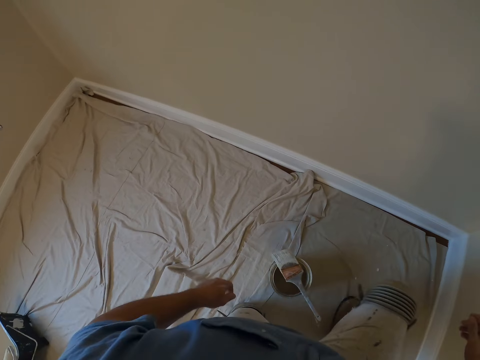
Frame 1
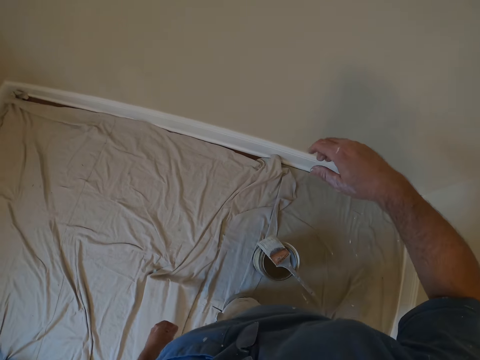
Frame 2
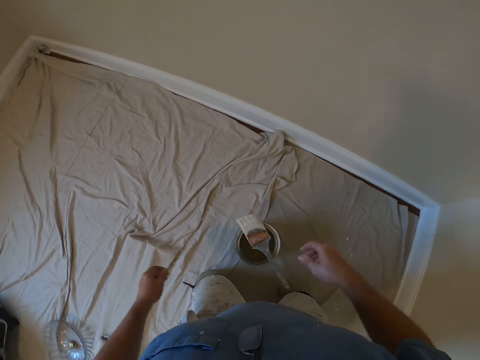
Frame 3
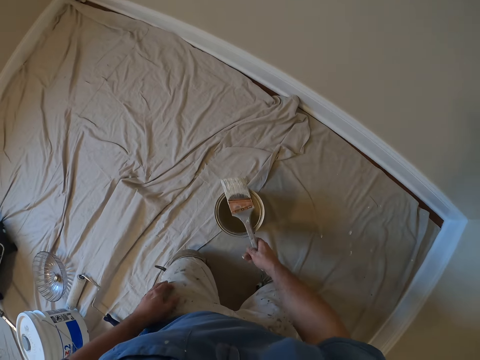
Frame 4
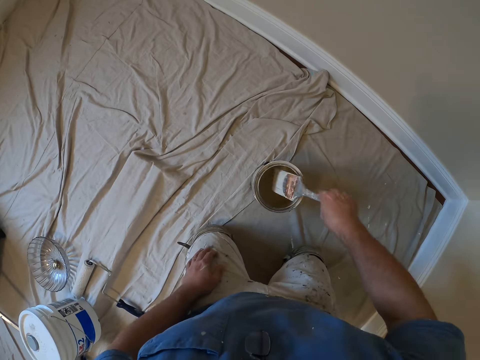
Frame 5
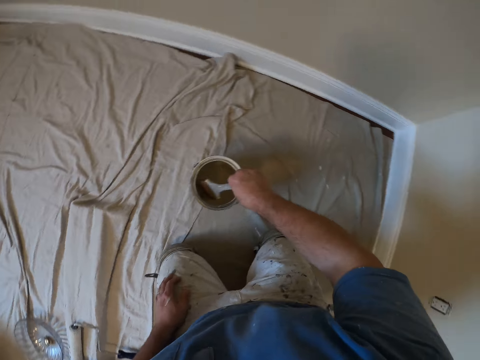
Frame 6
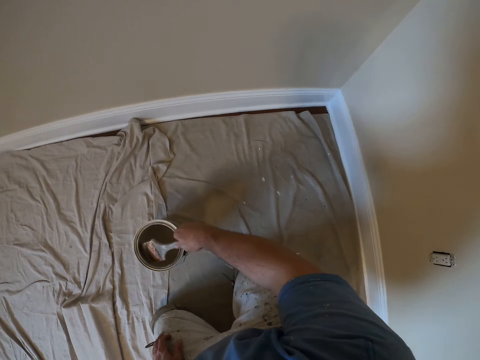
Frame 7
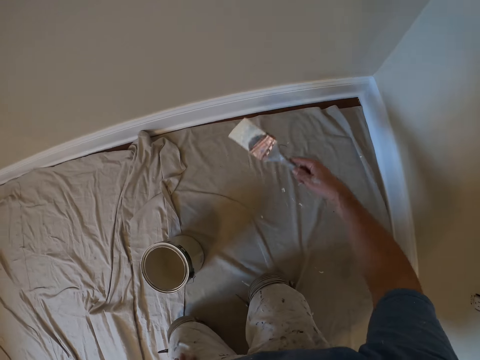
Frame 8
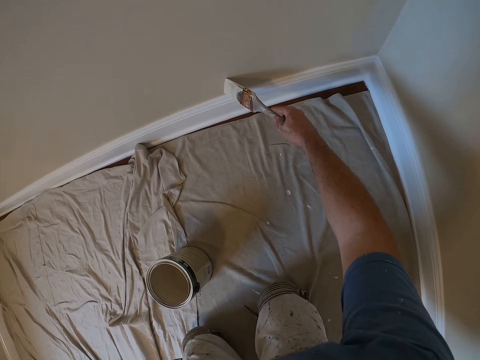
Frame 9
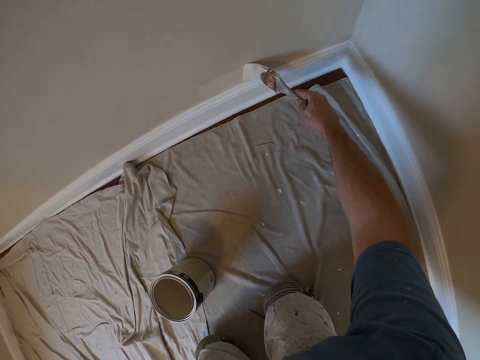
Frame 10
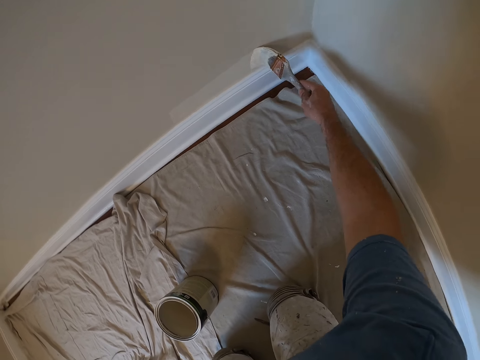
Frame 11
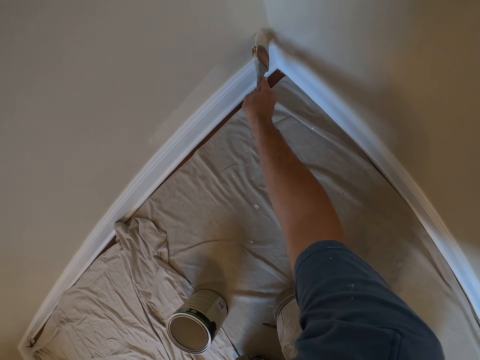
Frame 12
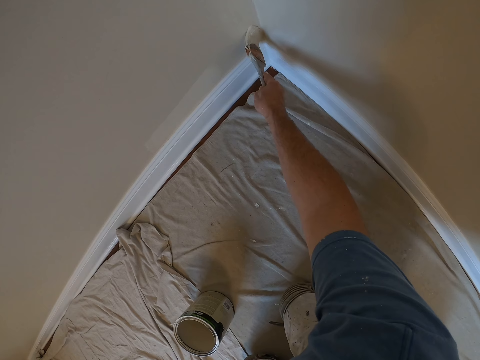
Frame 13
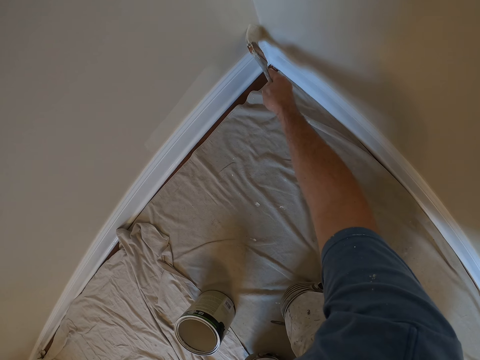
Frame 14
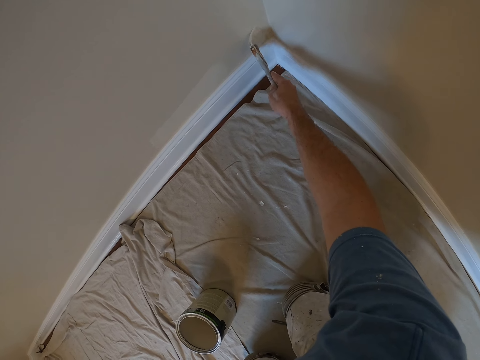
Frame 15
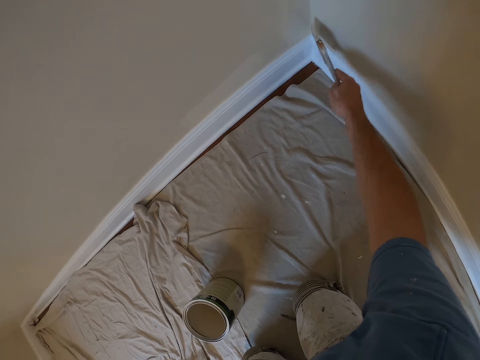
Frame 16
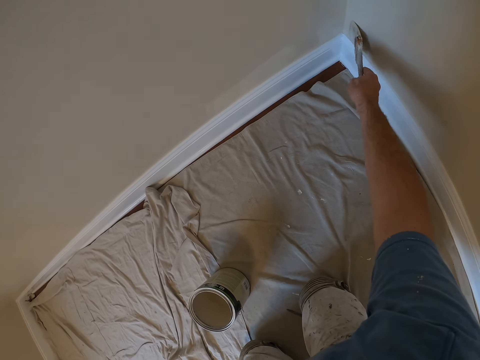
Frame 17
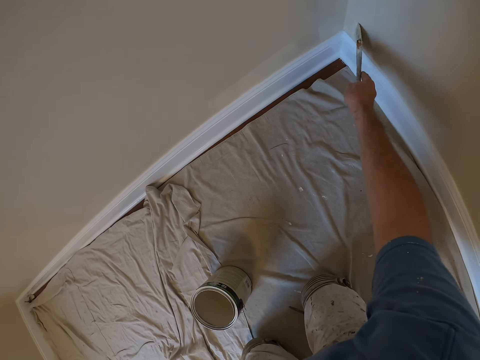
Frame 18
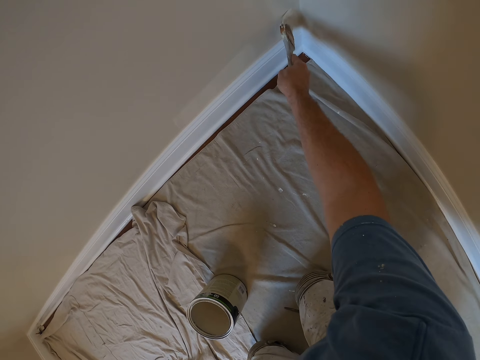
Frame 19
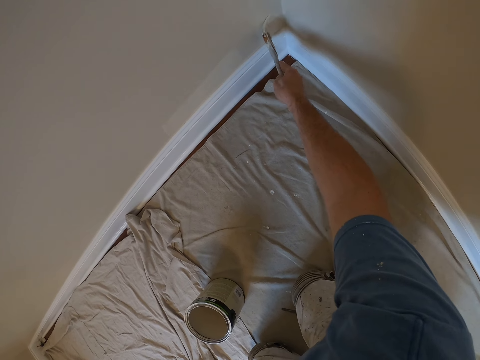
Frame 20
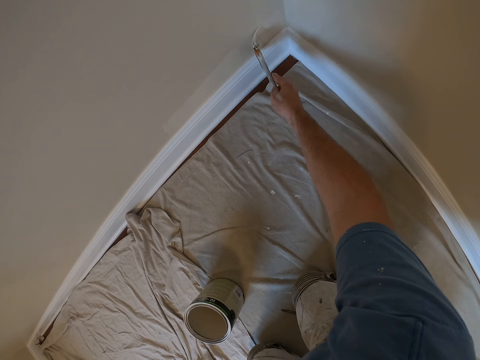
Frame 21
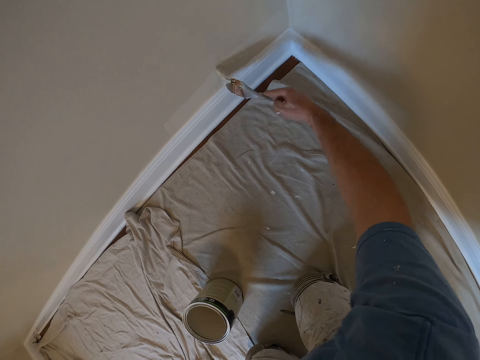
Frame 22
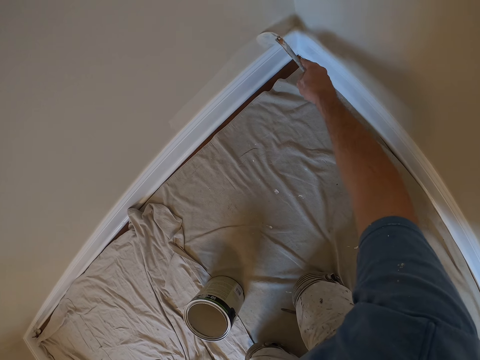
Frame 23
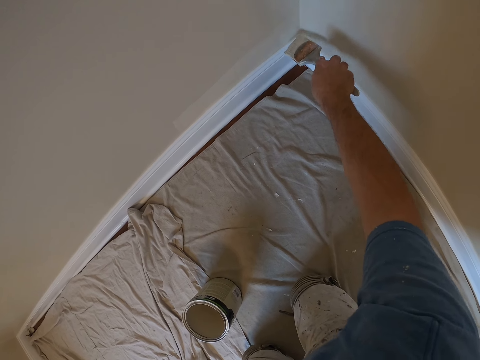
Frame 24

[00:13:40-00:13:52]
The camera wearer kneels down on the floor. He picks up the paint brush with his right hand from the paint bucket. He dips the paint brush into the paint bucket. He paints the wall of the room with the painting brush.

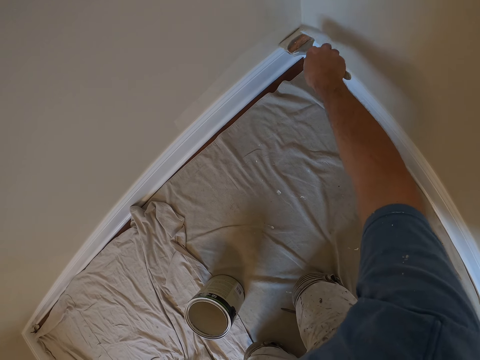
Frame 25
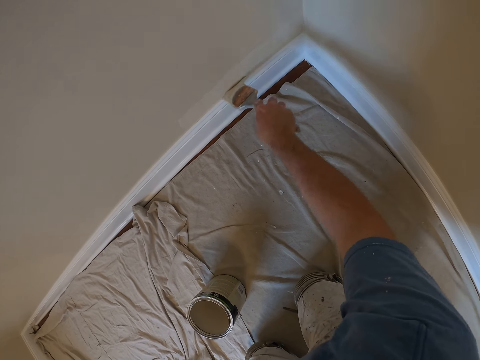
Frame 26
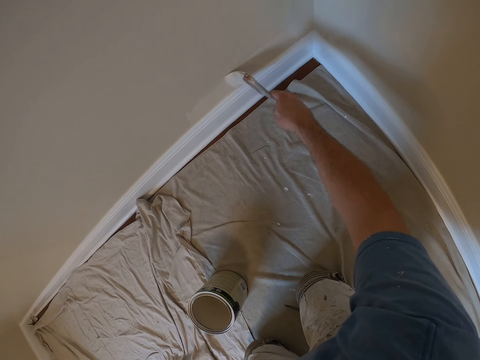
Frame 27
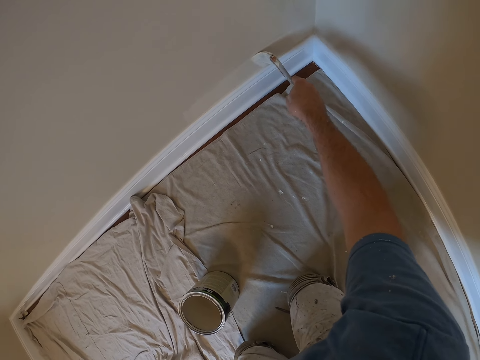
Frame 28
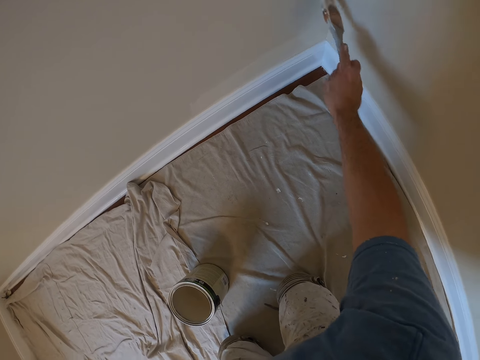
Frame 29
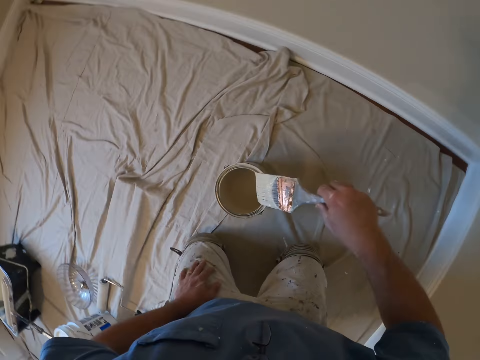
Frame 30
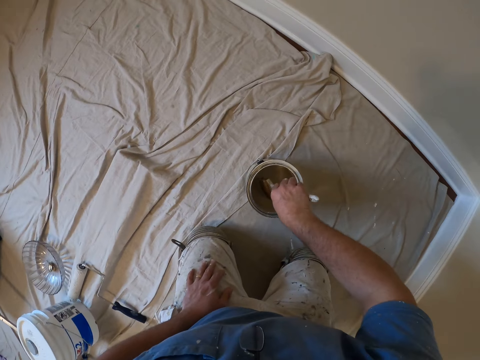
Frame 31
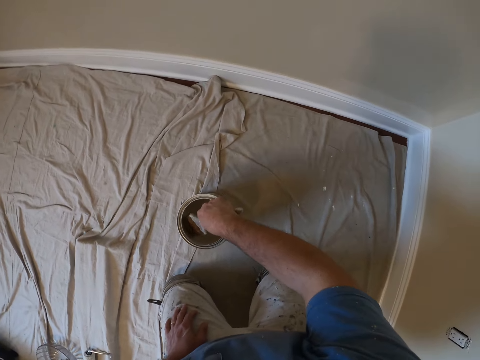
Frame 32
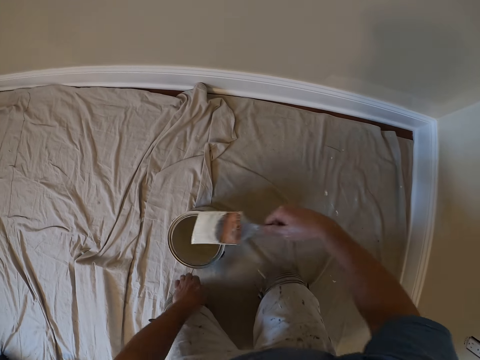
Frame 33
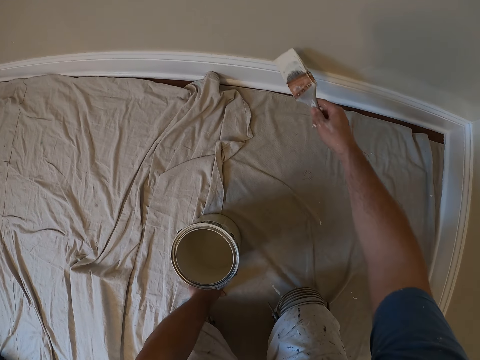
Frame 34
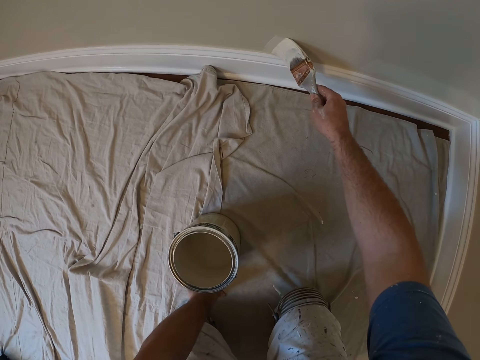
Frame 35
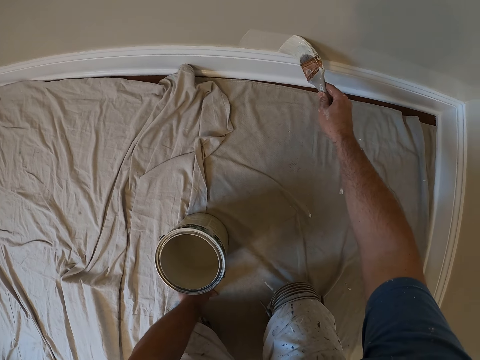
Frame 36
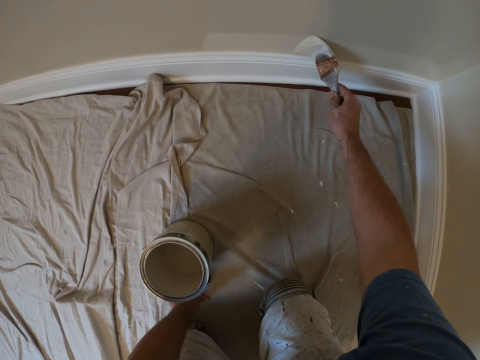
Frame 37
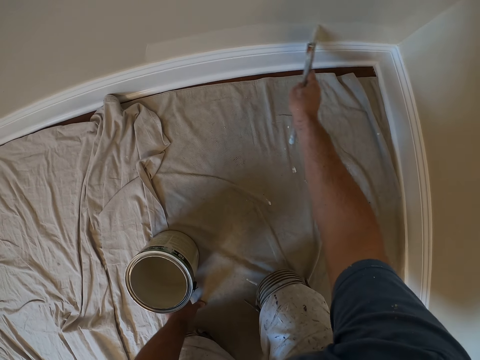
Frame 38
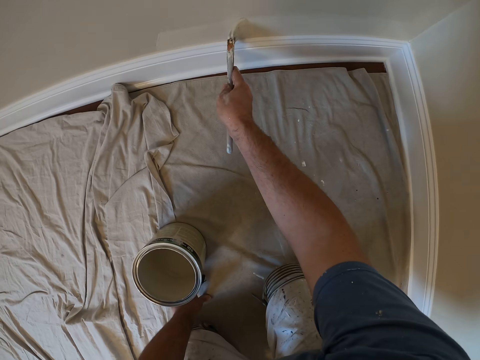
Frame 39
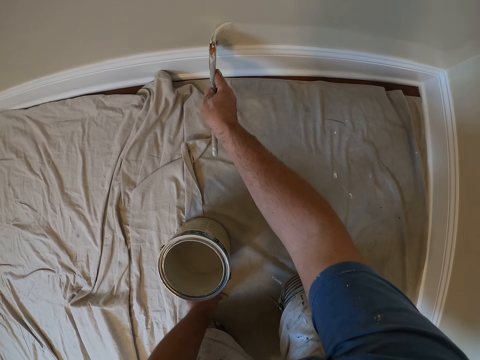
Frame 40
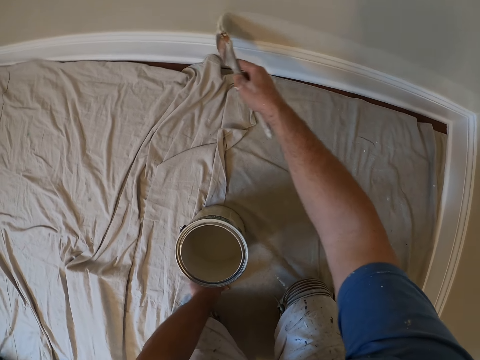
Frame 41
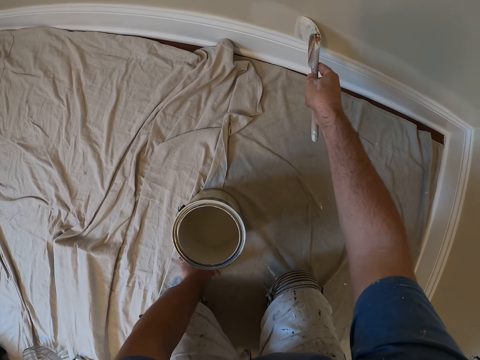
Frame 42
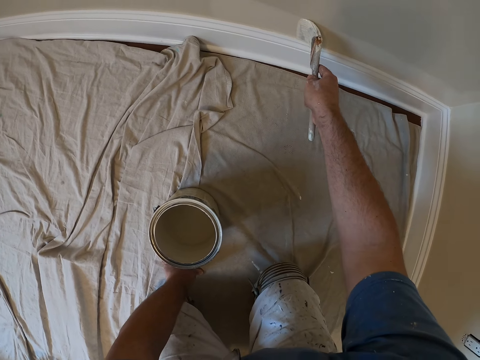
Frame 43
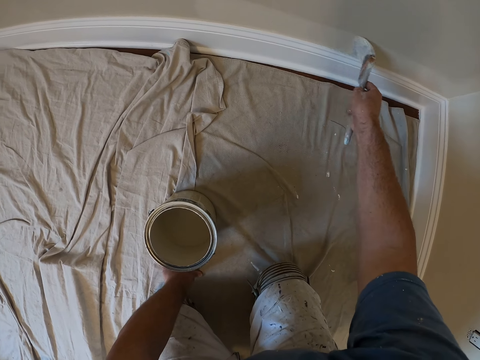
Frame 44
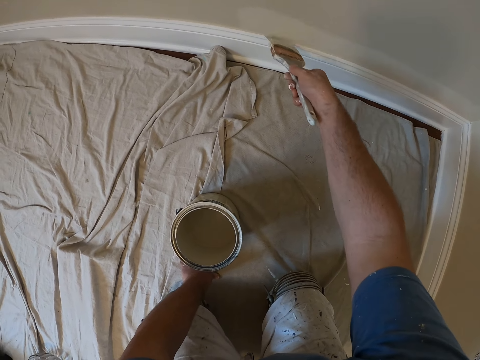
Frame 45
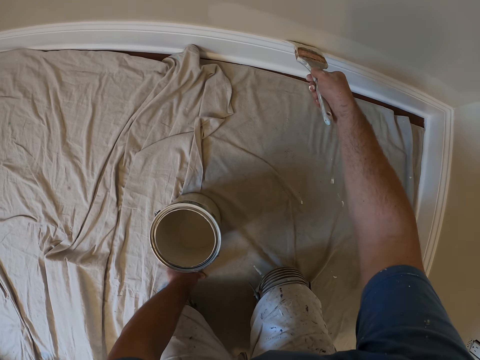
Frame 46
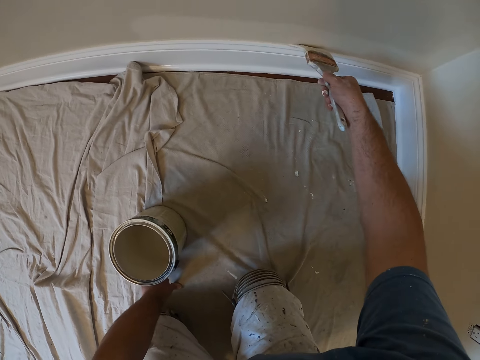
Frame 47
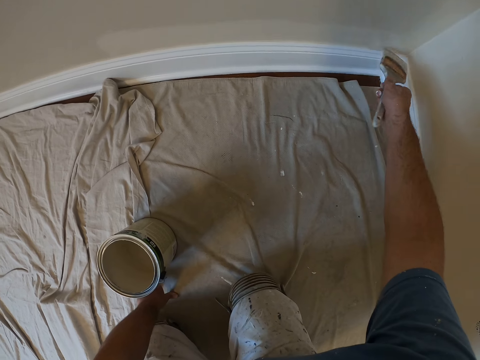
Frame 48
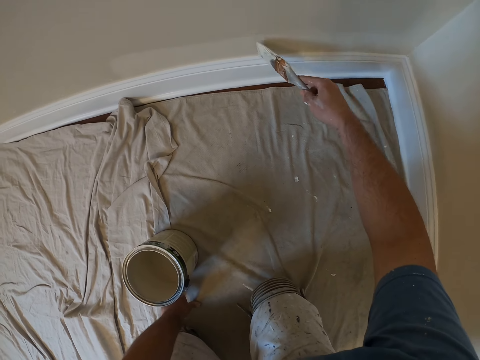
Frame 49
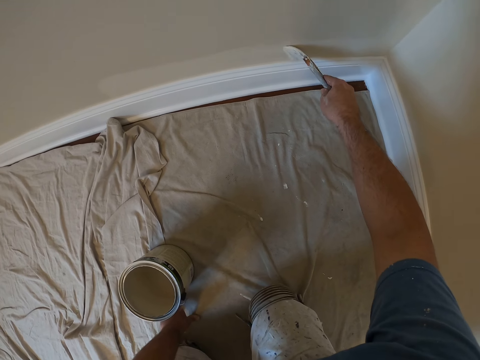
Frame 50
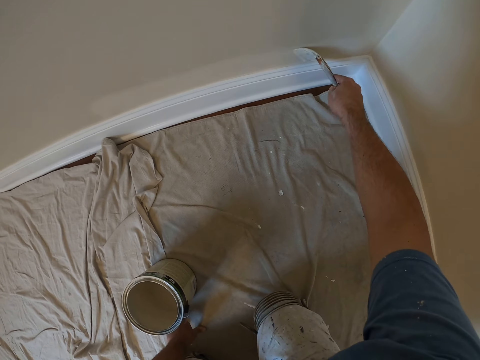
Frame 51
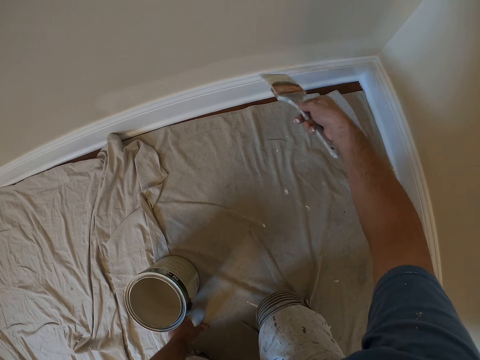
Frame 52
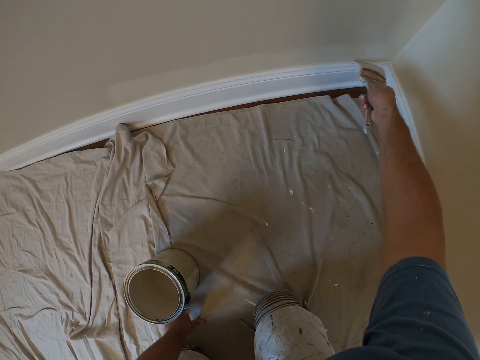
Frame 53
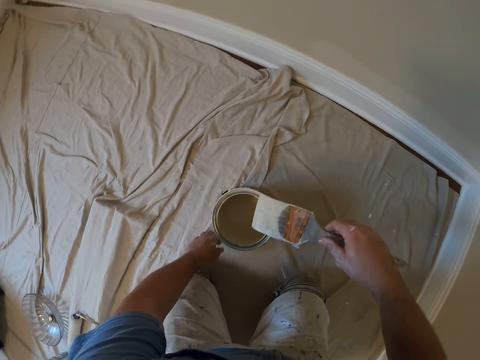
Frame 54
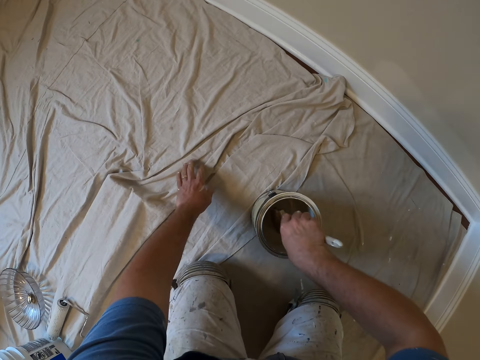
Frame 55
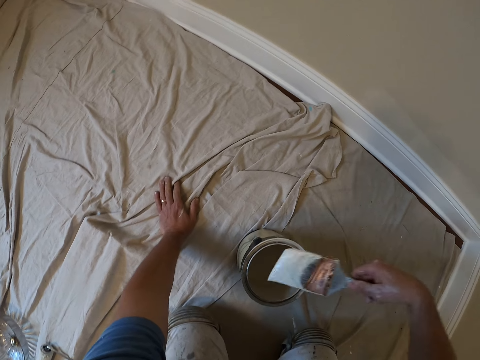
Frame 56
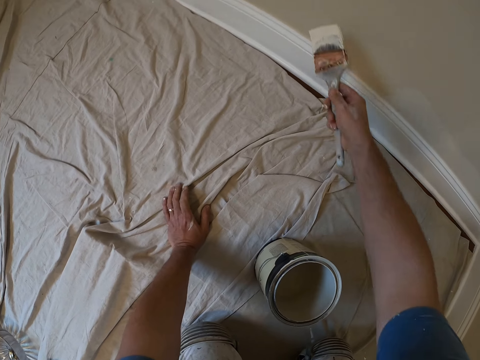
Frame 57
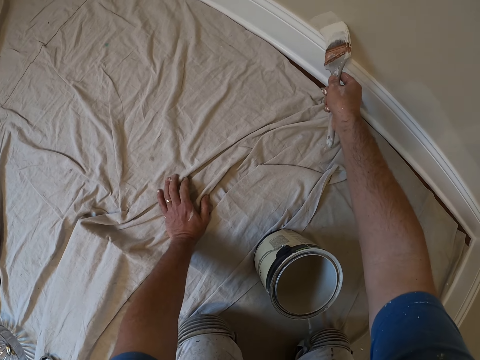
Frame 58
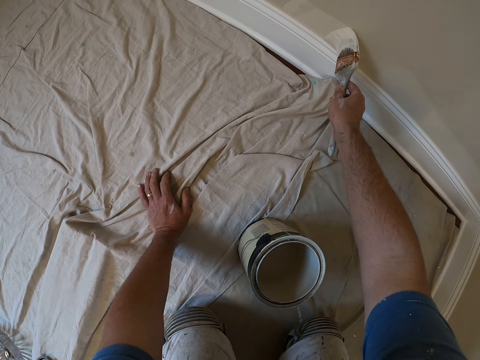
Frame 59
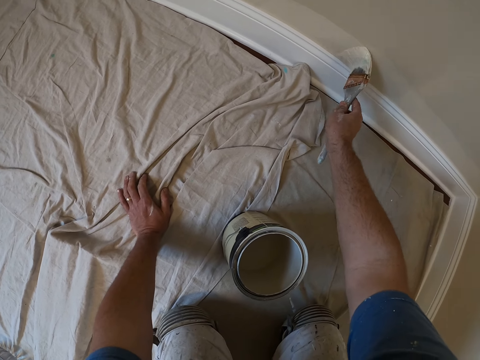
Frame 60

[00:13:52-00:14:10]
The camera wearer dips the paint brush into the paint bucket. He paints the wall of the room with the paint brush. He dips the paint brush into the paint bucket. He places his left hand on the floor beside the paint bucket. He paints the wall of the room with the paint brush.
